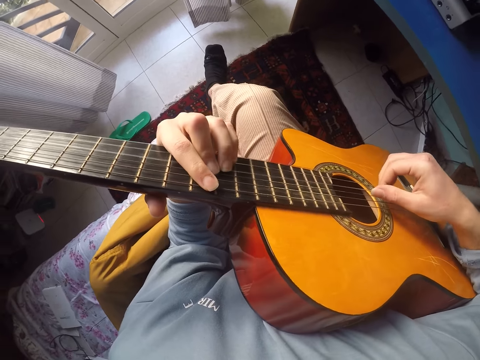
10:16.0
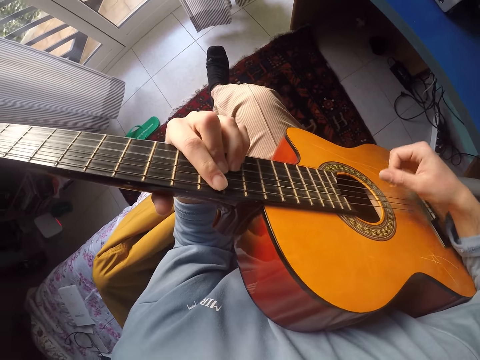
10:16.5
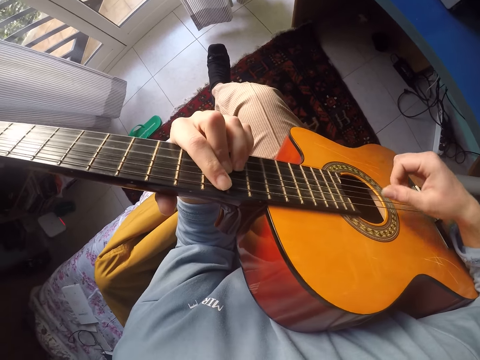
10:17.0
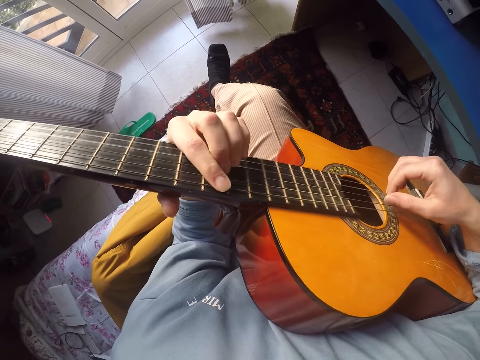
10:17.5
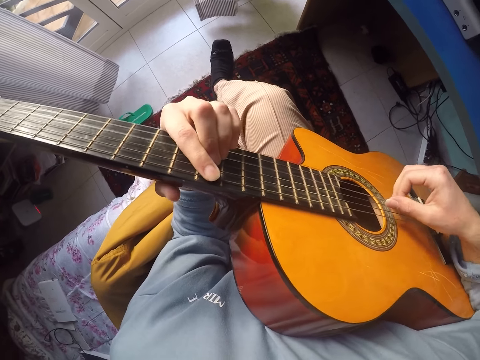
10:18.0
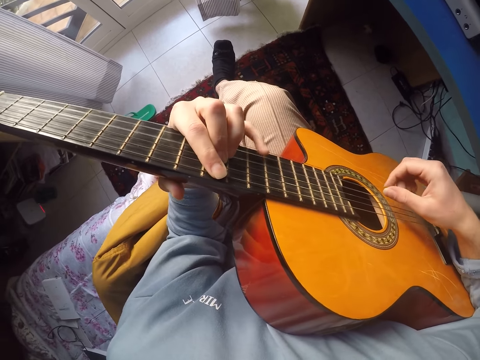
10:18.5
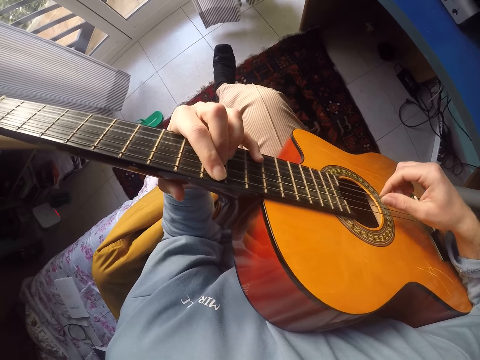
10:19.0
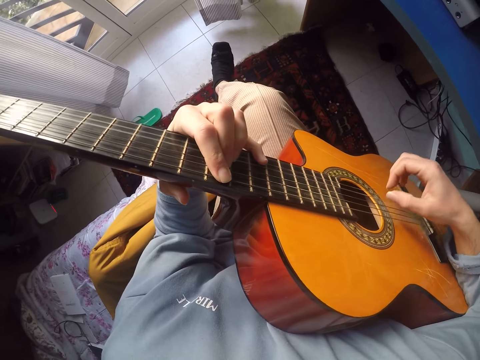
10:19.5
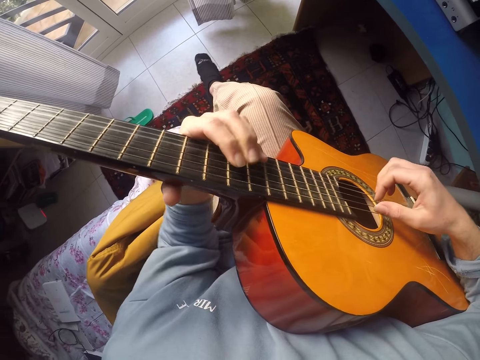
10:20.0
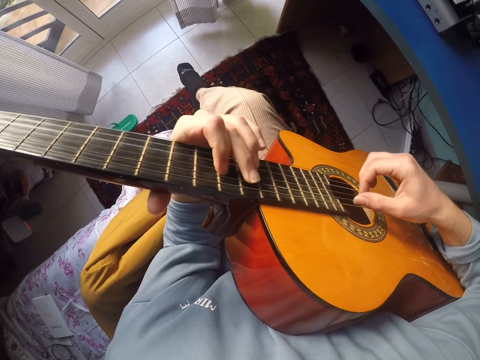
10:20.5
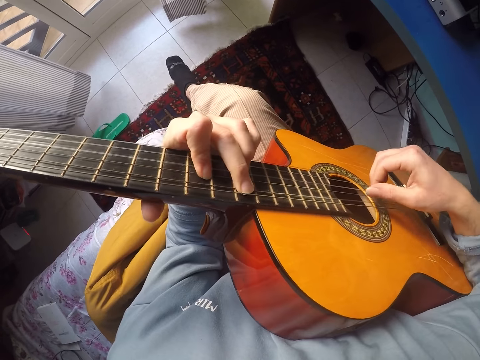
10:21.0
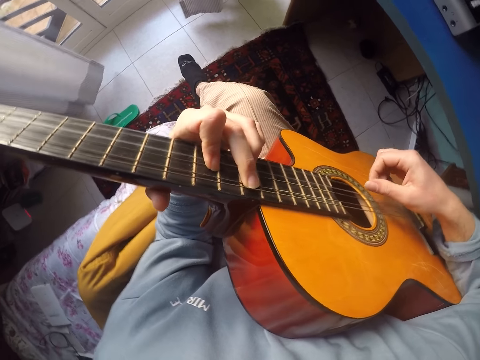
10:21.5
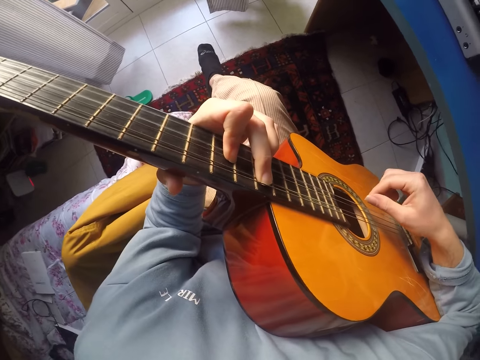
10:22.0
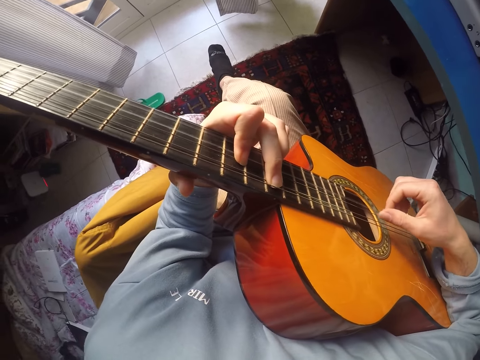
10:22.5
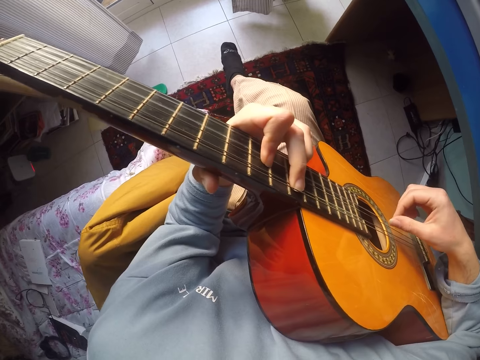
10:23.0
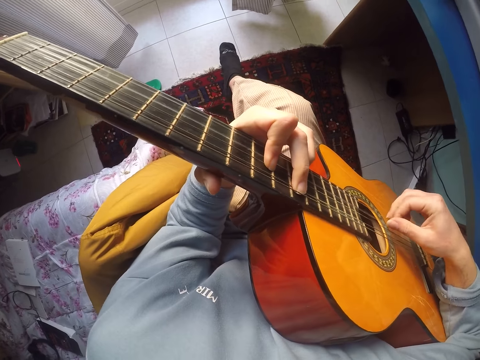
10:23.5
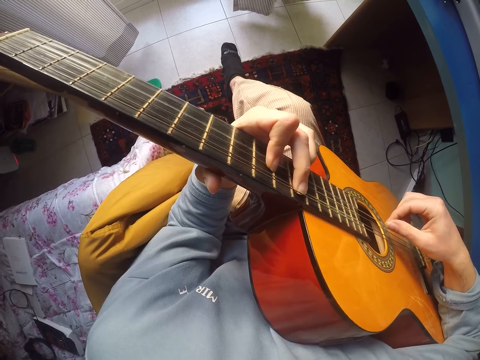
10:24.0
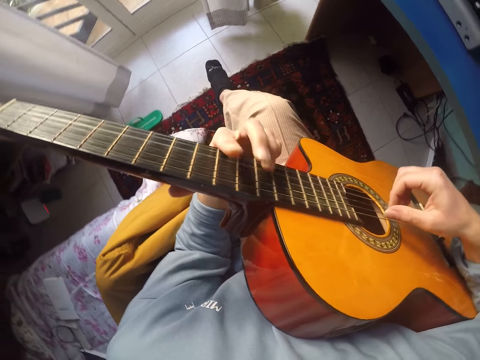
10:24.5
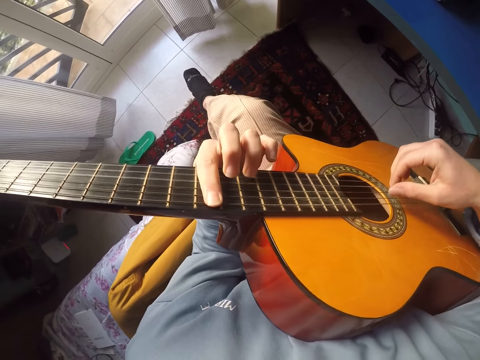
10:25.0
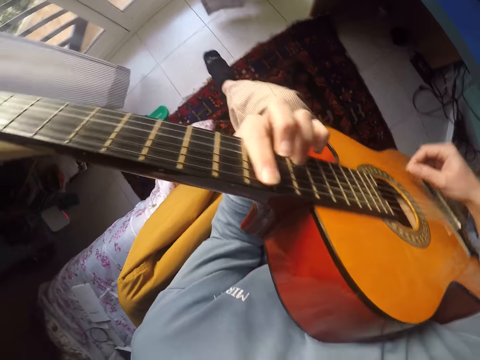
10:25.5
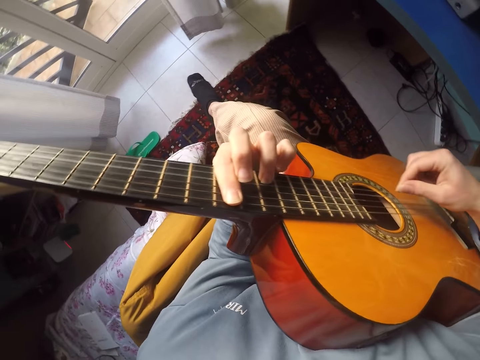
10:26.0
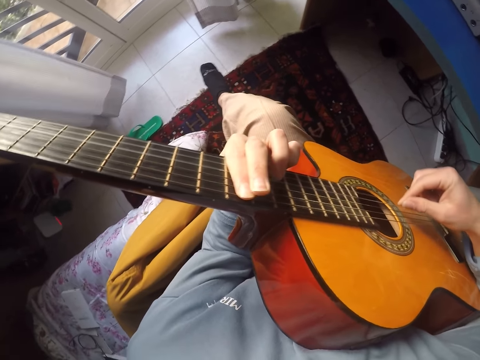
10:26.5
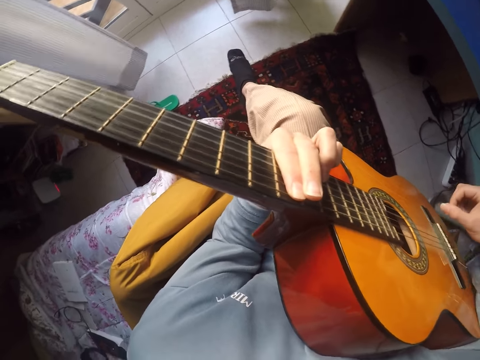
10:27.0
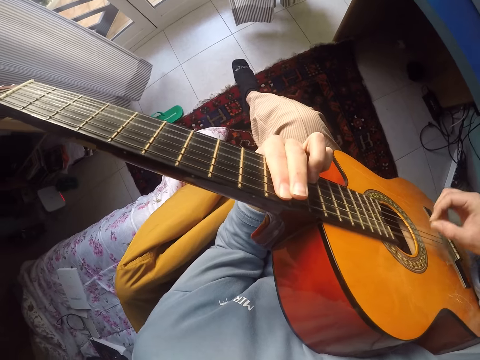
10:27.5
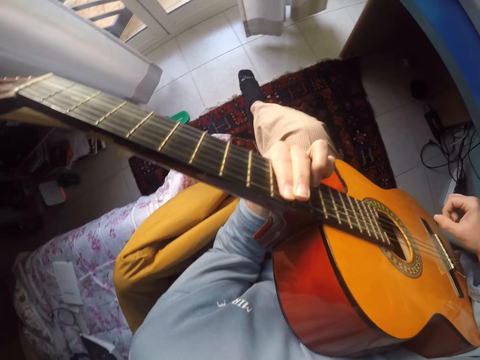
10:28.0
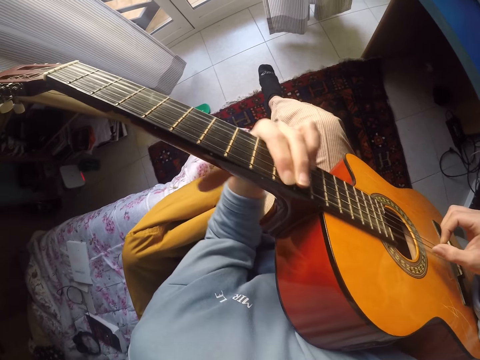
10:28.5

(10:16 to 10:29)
The camera wearer plays guitar.

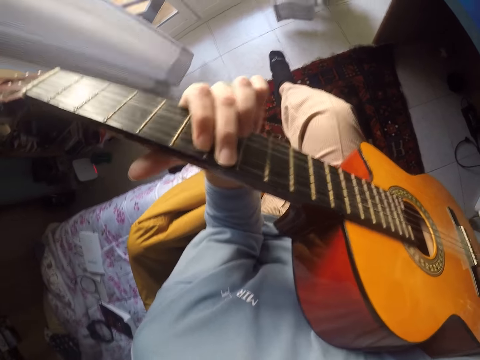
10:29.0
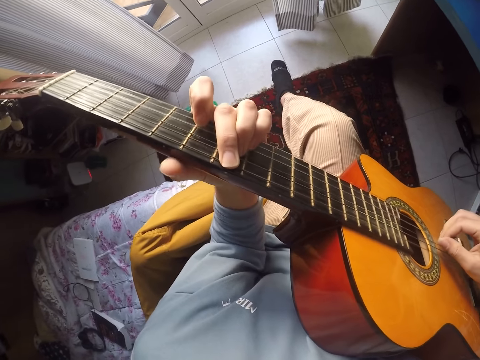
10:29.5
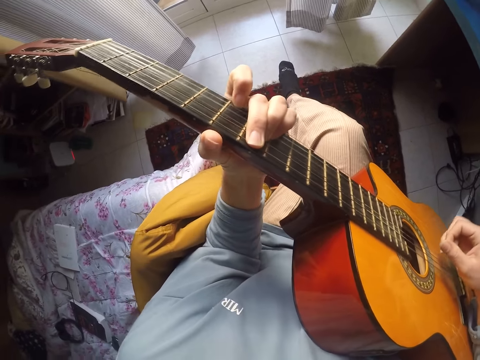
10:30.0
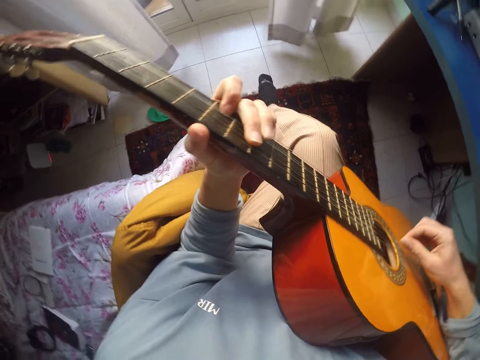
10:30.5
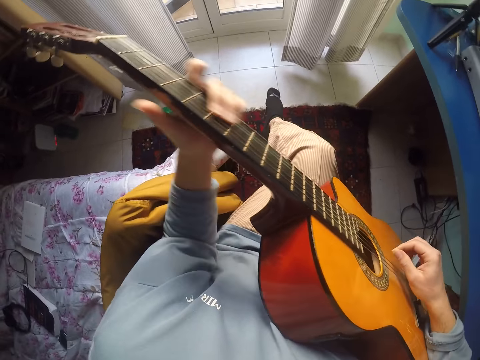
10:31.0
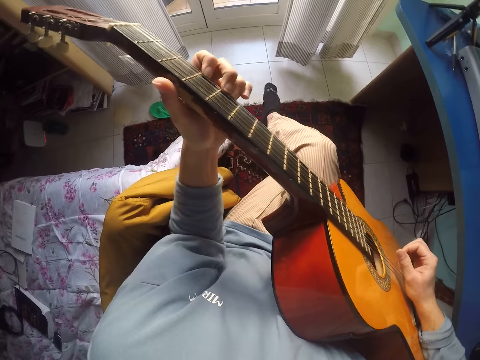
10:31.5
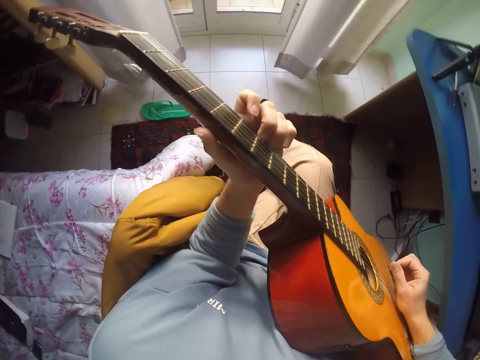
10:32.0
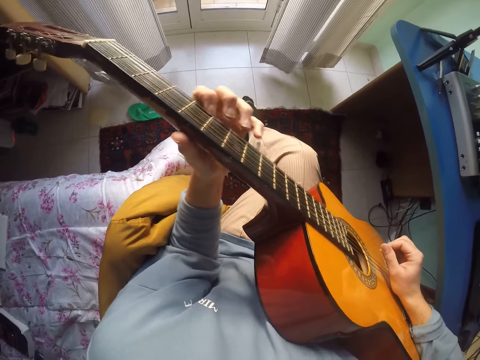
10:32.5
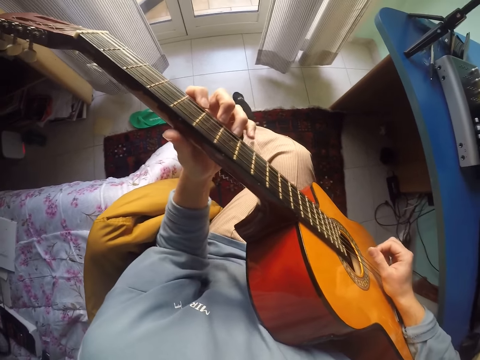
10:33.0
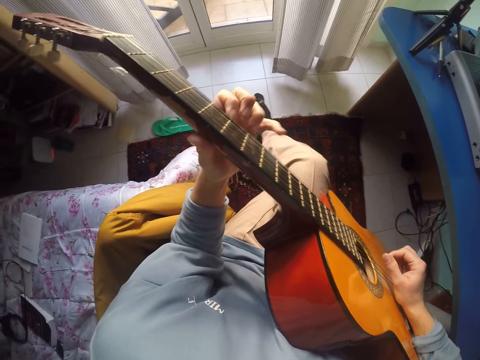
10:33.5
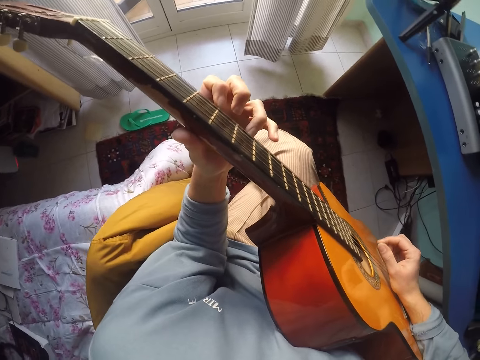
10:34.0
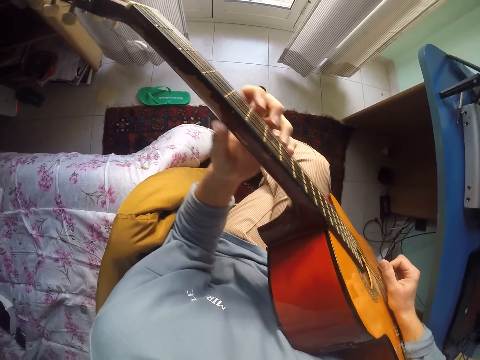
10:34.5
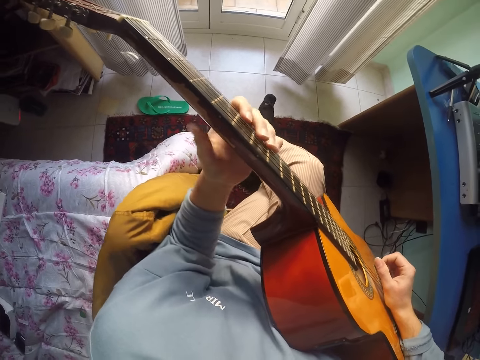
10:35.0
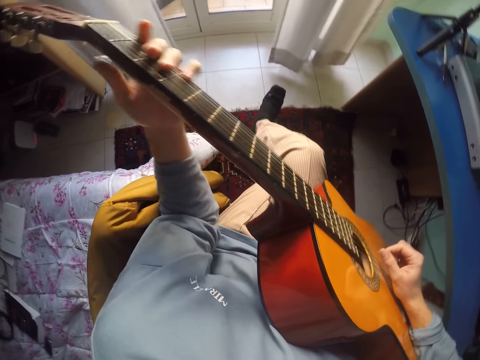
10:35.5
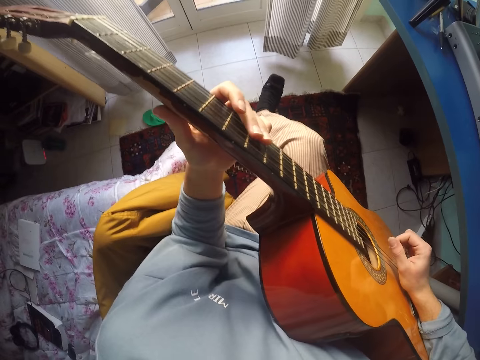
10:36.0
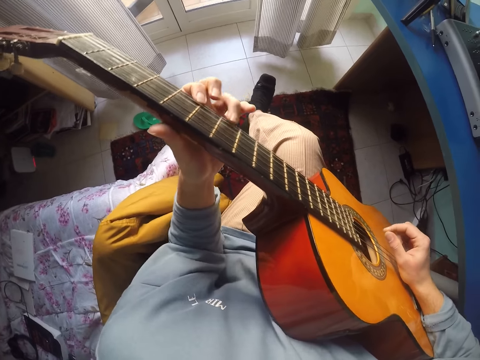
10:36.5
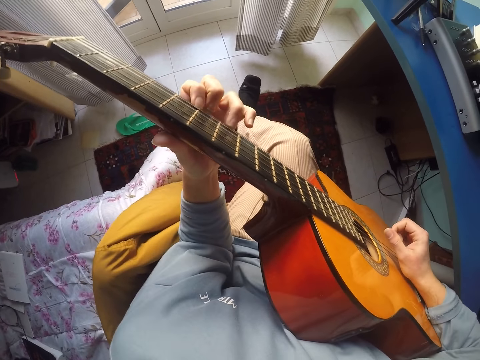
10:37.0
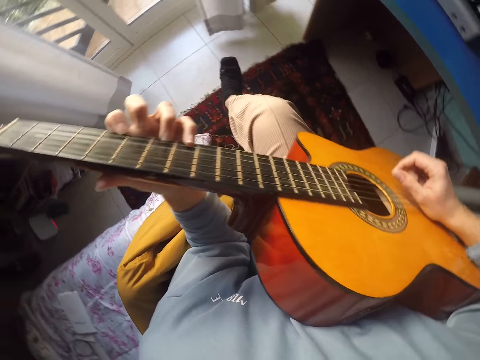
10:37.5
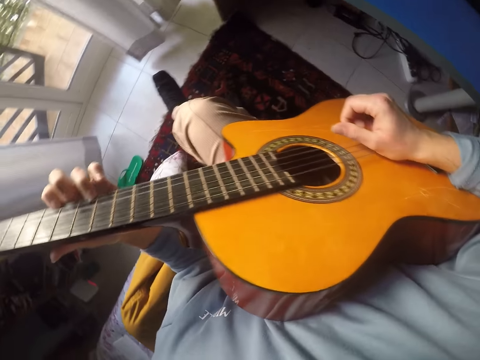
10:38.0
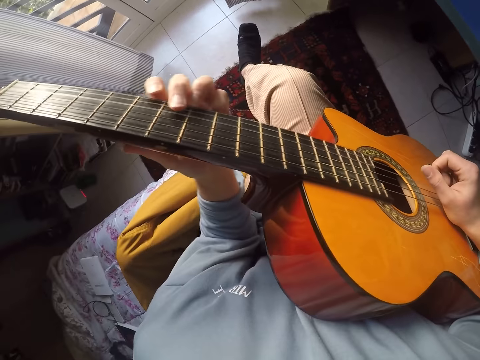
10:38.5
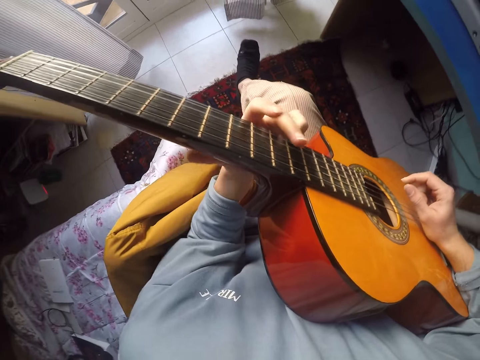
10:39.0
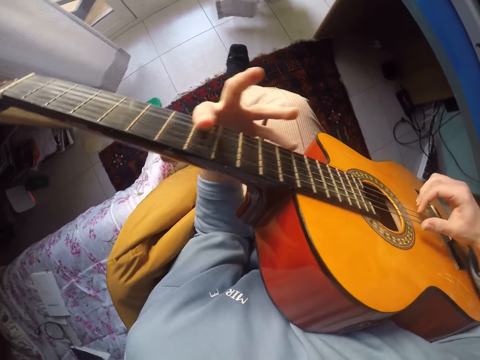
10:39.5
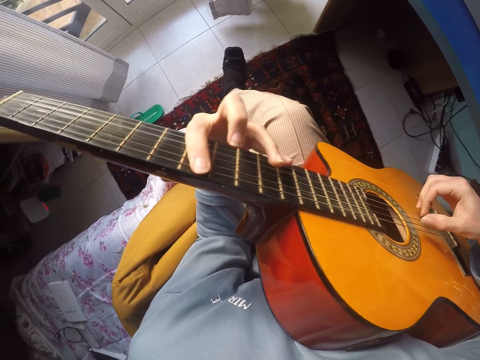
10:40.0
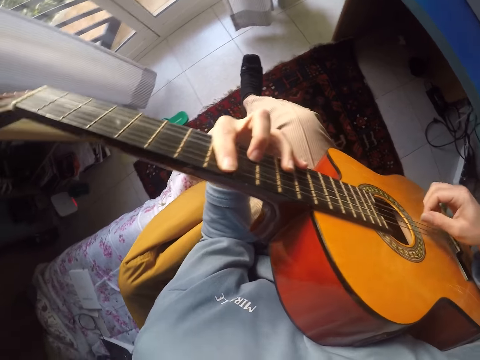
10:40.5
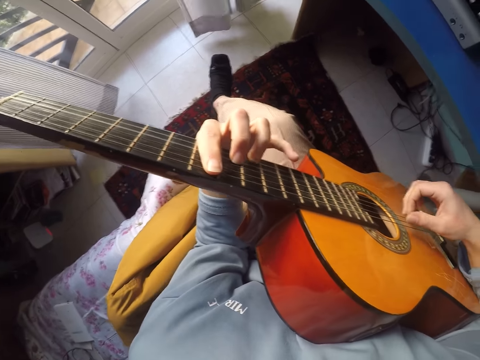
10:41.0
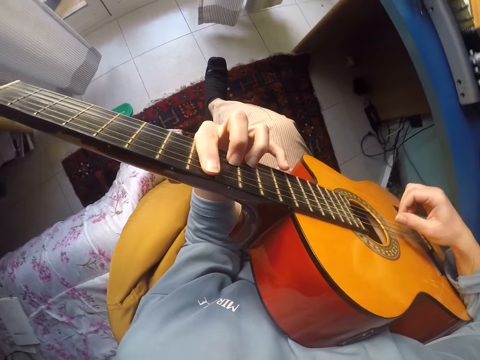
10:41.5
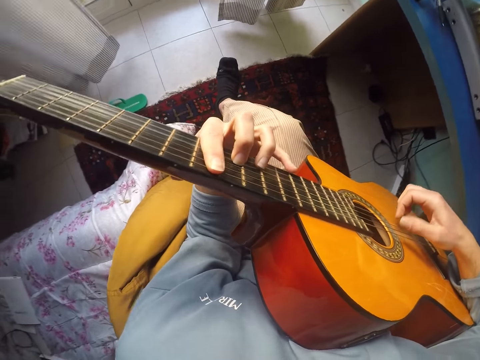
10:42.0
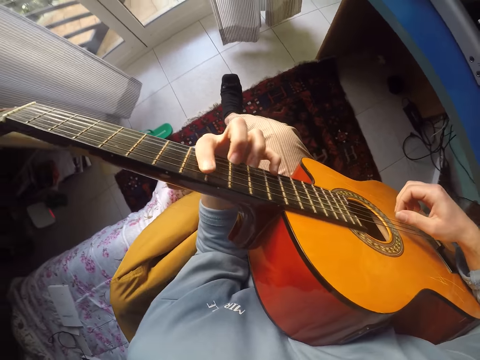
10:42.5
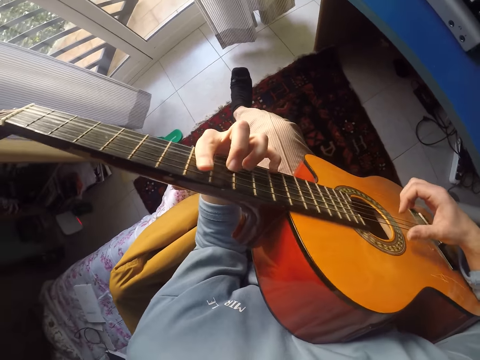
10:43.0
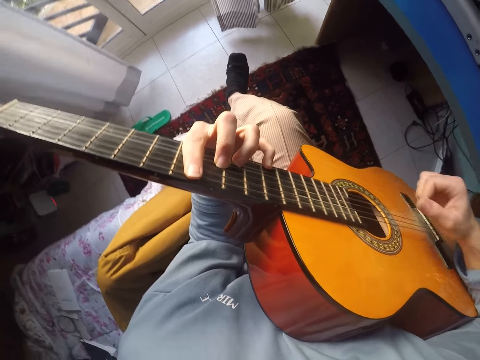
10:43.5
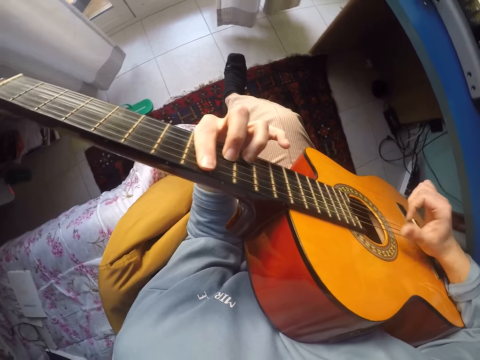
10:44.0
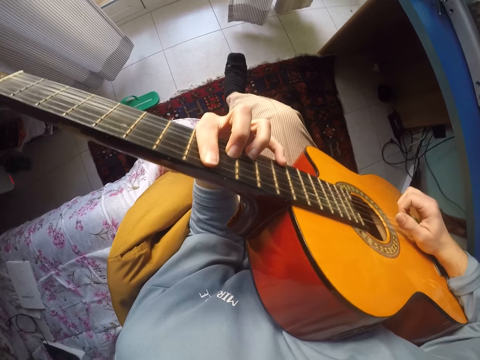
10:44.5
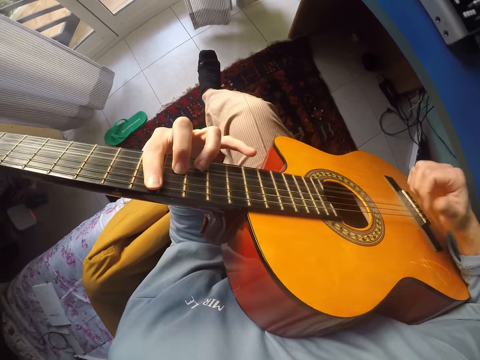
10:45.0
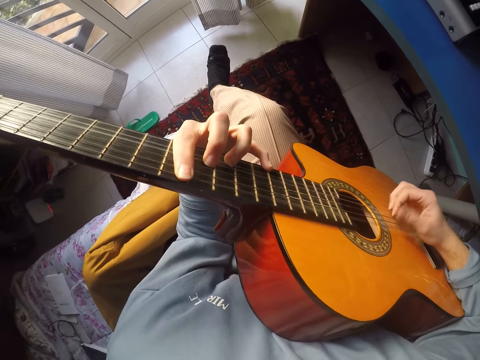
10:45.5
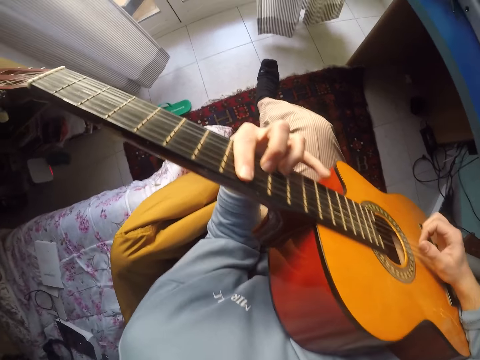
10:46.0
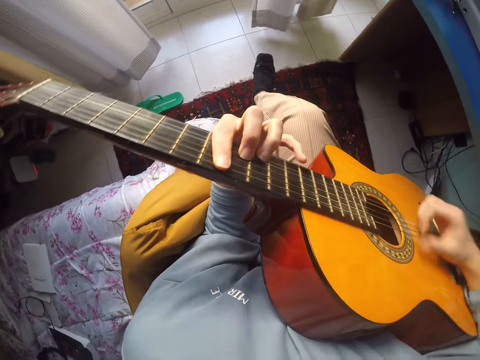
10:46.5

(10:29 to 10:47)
The camera wearer plays guitar. They play guitar repeatedly.
